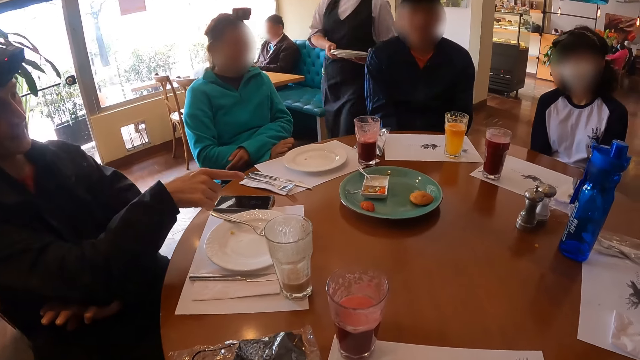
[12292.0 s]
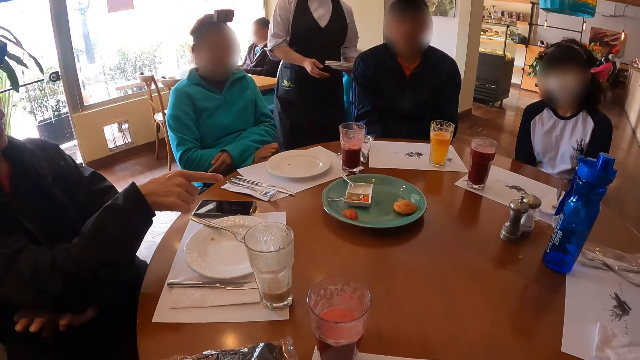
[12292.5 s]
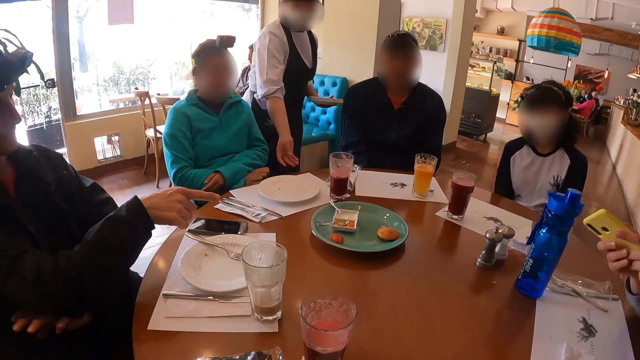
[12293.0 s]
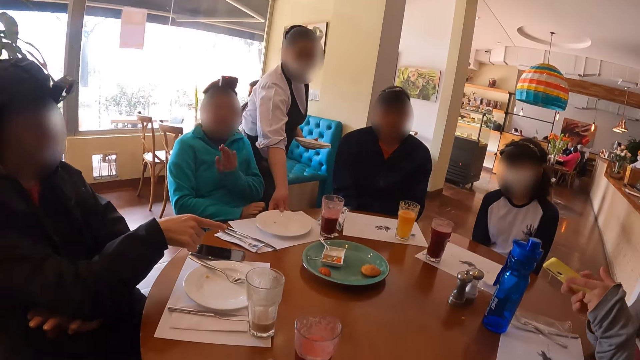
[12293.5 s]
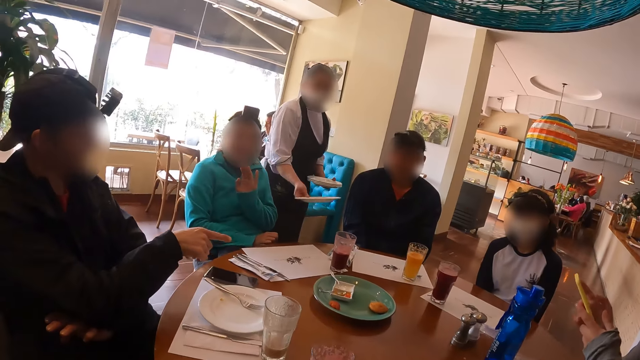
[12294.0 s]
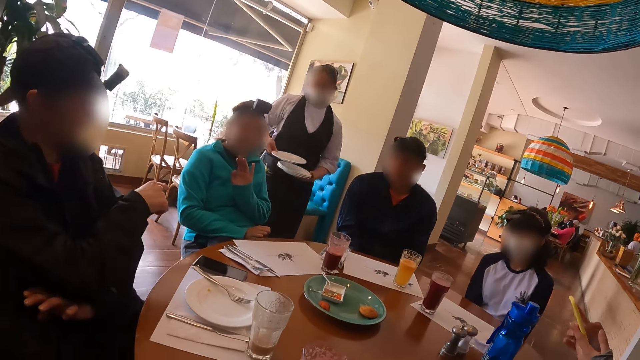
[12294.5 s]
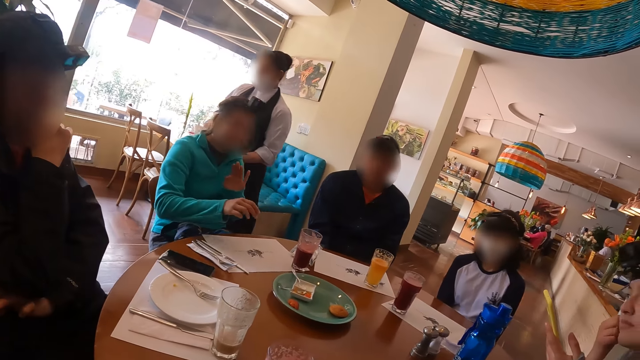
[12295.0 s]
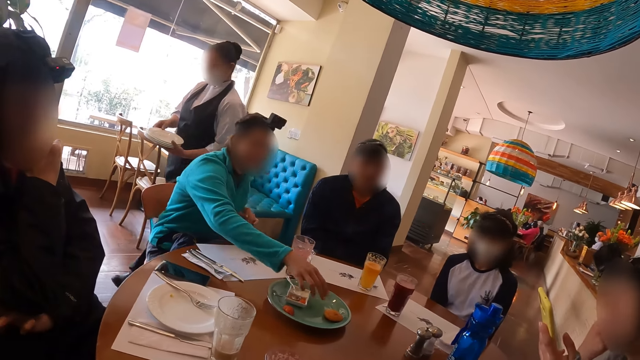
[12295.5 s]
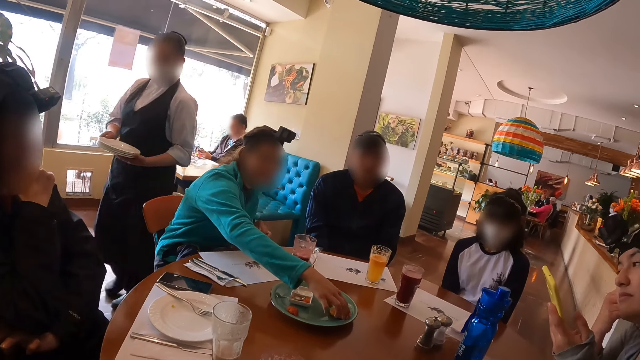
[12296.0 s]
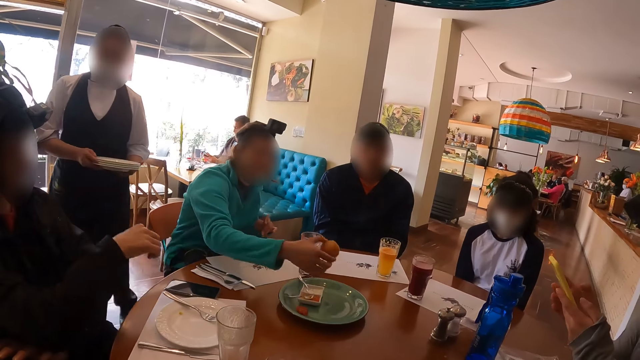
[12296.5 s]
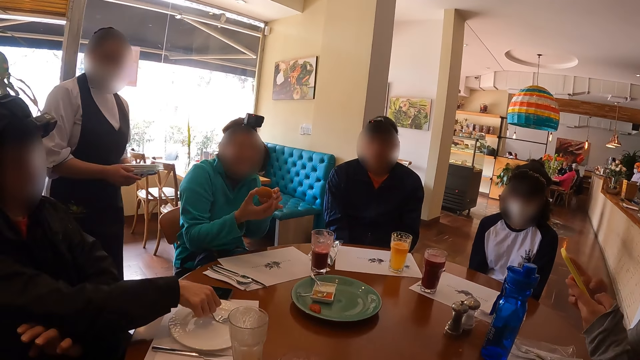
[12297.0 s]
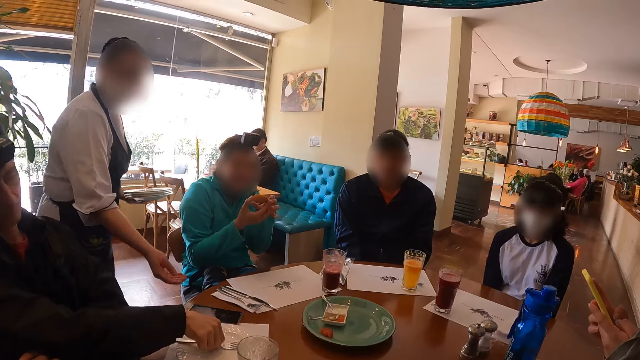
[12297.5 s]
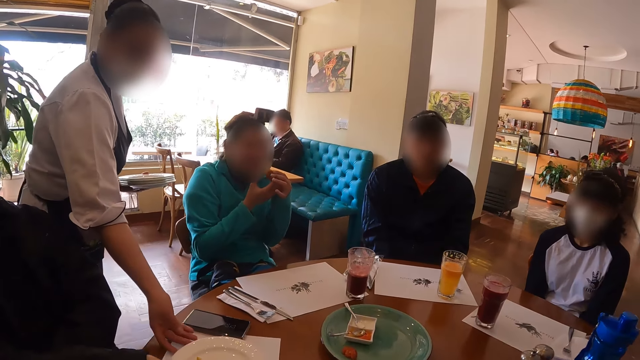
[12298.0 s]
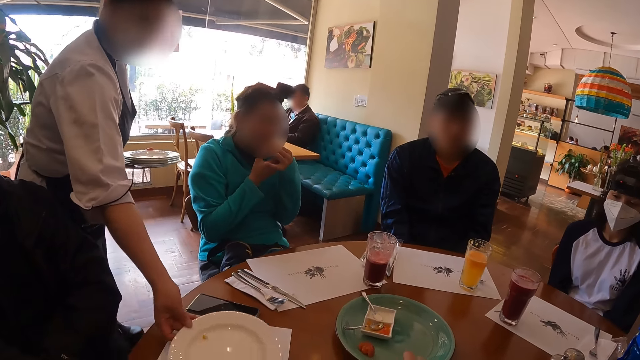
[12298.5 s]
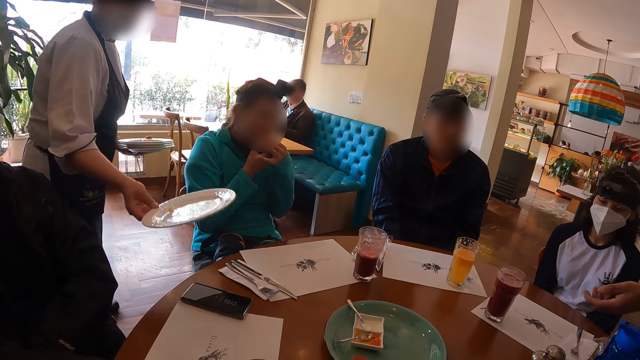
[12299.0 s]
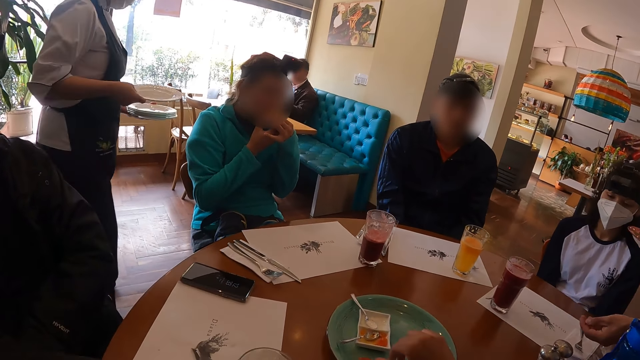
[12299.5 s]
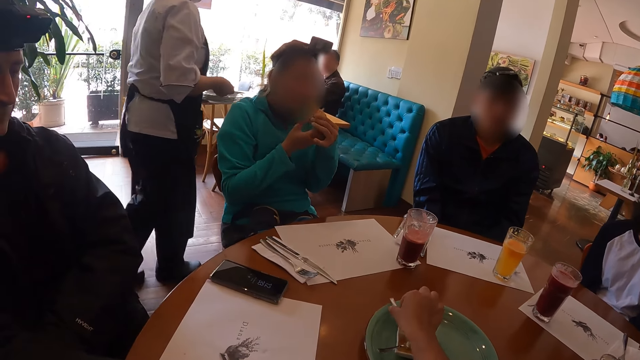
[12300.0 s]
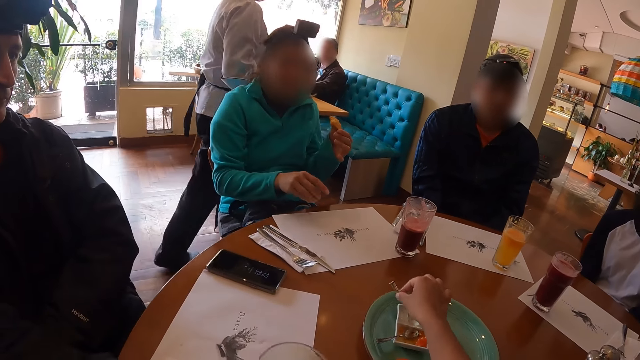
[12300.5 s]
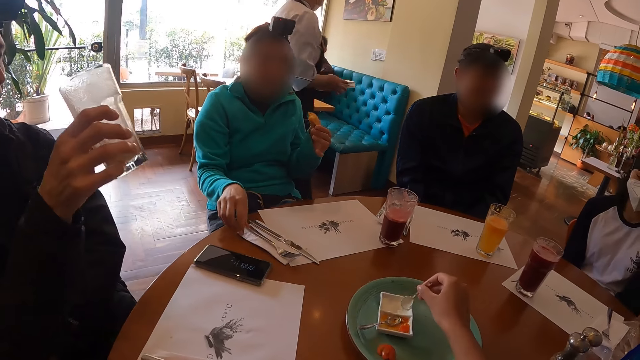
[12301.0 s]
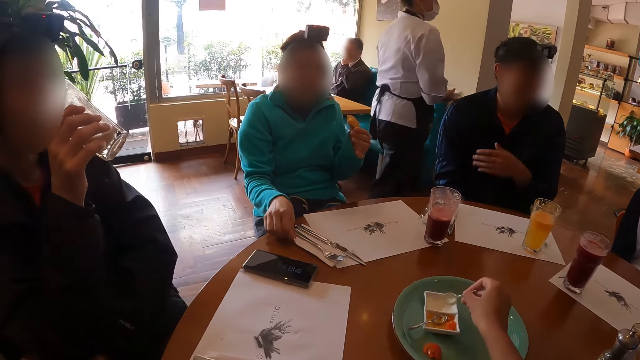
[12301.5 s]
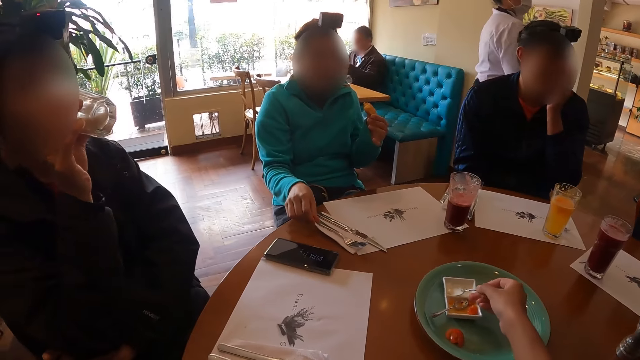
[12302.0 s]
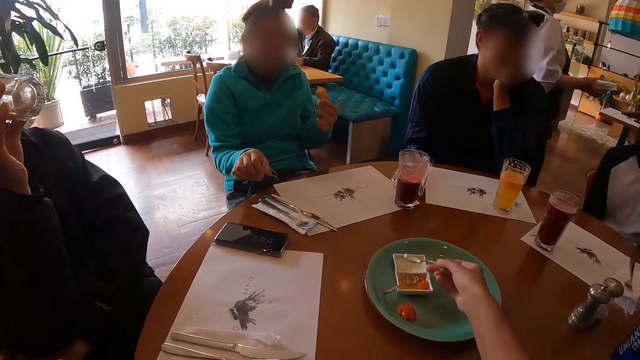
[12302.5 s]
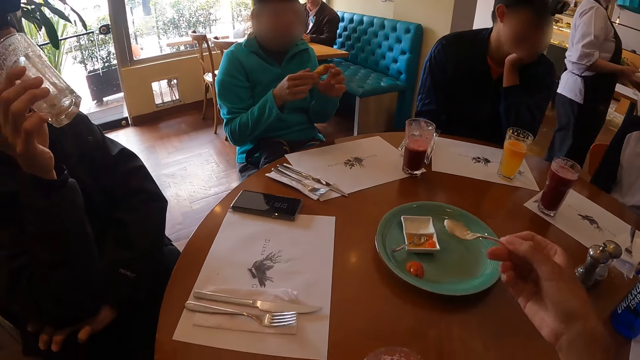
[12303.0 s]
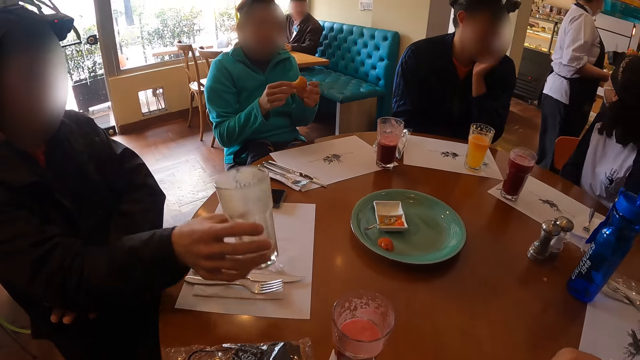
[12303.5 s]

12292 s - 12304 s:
A man moves the finger and points at the table with his right hand. A woman picks the plate. Another woman picks a doughnut from a plate on the table with her right hand. The man picks the fork. The first woman picks the plate. The other woman eats the doughnut with her hands. The camera wearer picks the spoon. The man picks the glass of juice from the table with his right hand. The camera wearer takes cream from a plate on the table with her right hand. The man drinks from the glass of juice with his right hand. The camera wearer licks the cream on the spoon in her right hand.

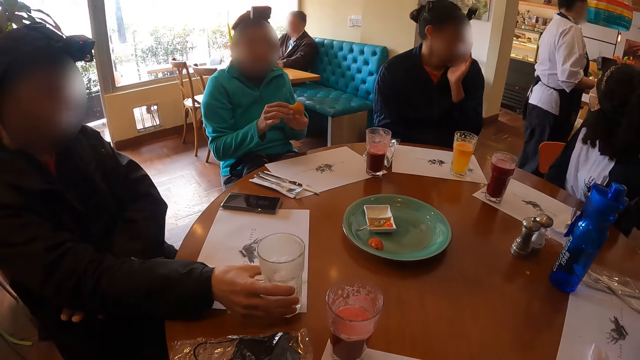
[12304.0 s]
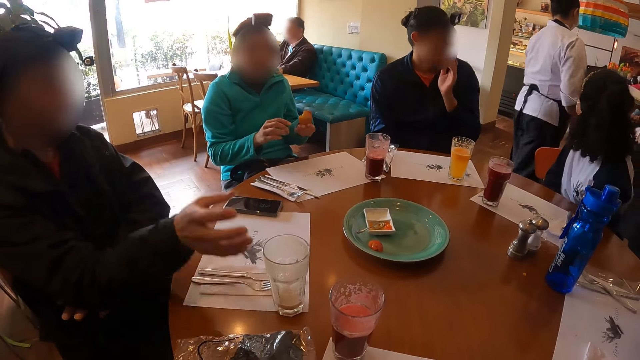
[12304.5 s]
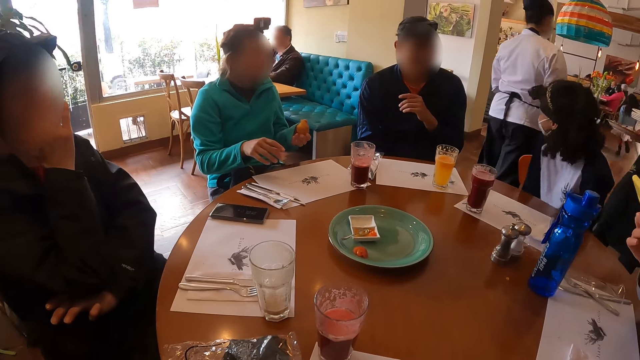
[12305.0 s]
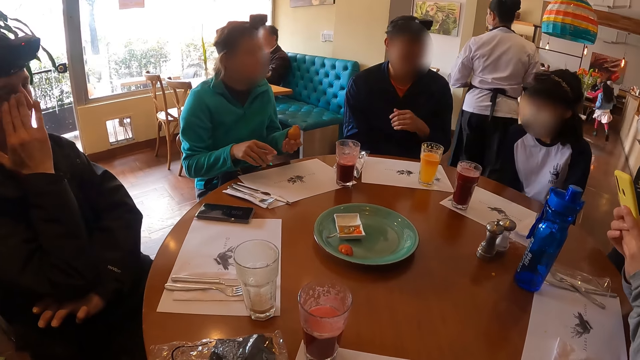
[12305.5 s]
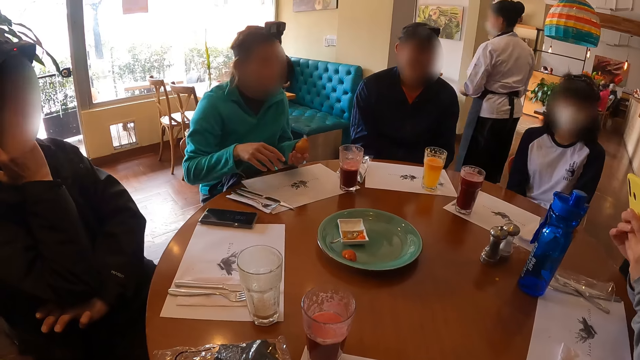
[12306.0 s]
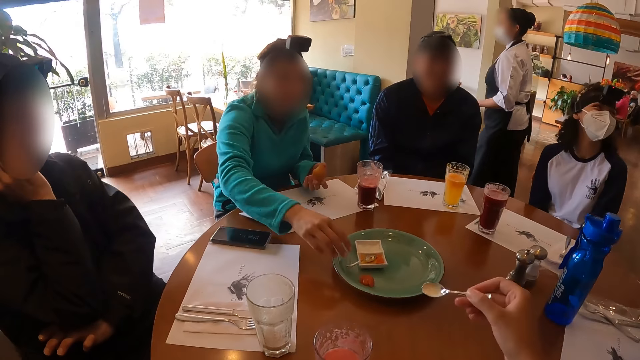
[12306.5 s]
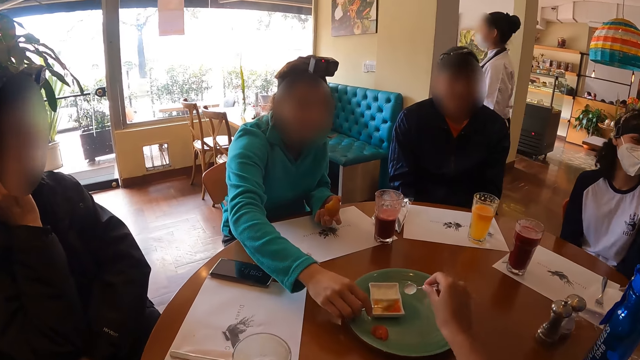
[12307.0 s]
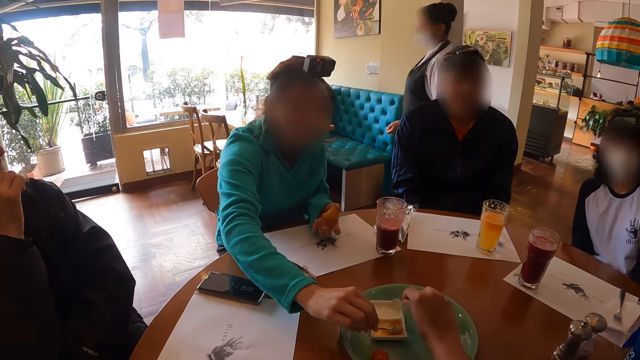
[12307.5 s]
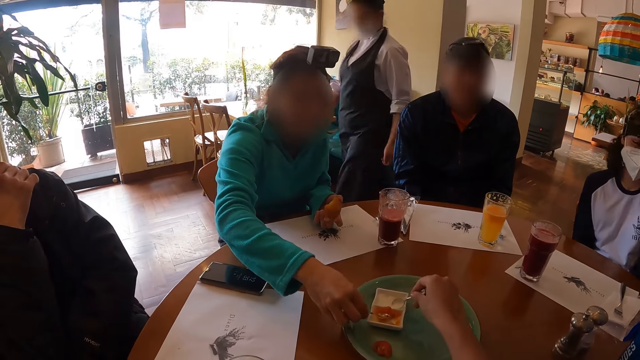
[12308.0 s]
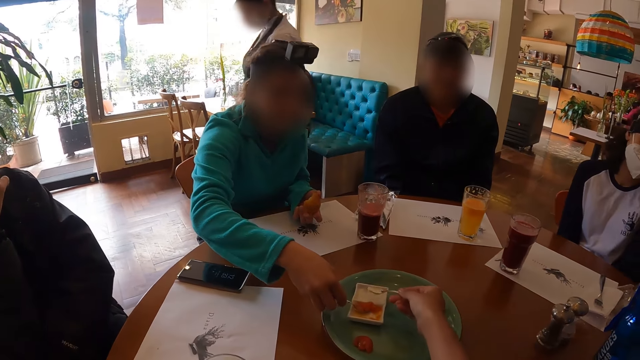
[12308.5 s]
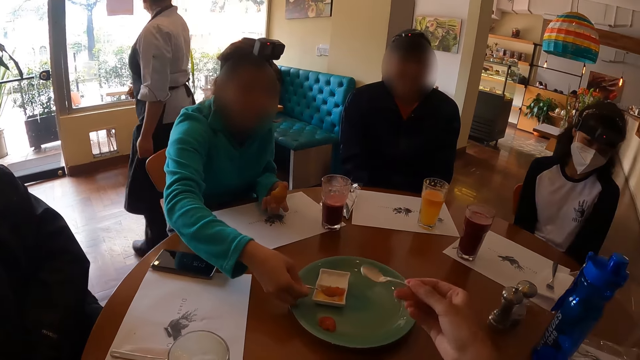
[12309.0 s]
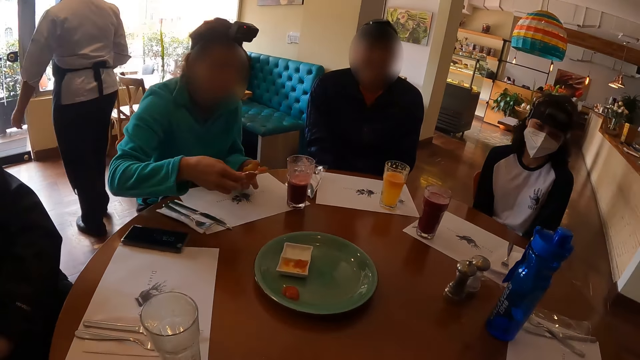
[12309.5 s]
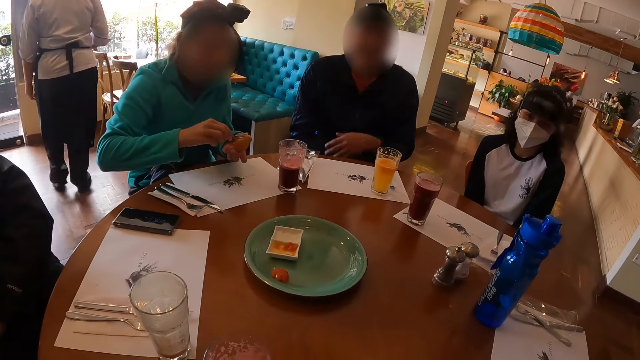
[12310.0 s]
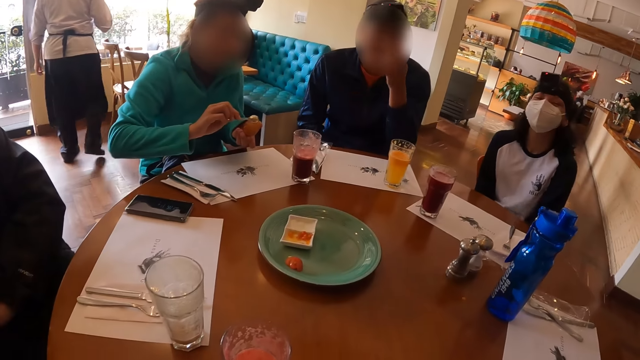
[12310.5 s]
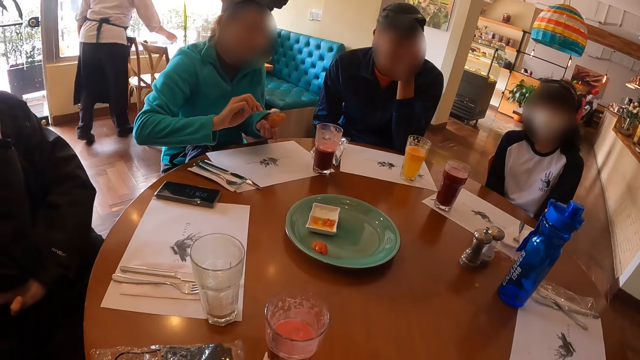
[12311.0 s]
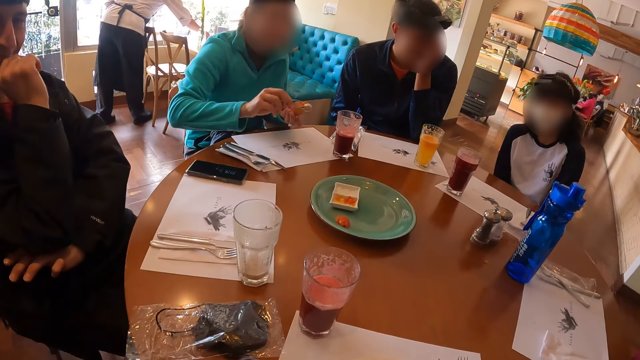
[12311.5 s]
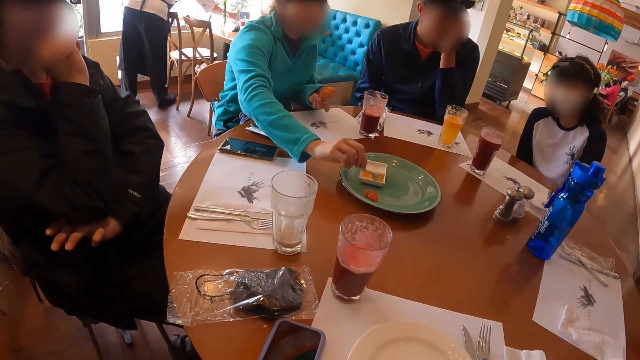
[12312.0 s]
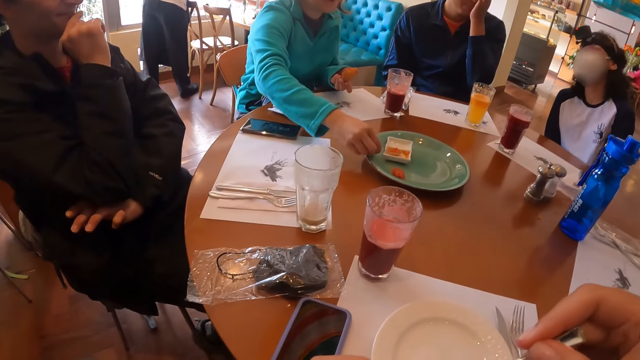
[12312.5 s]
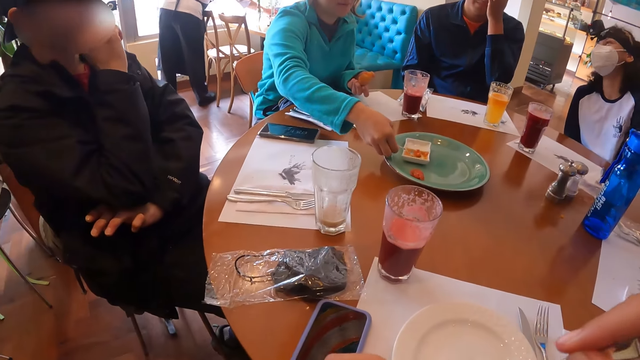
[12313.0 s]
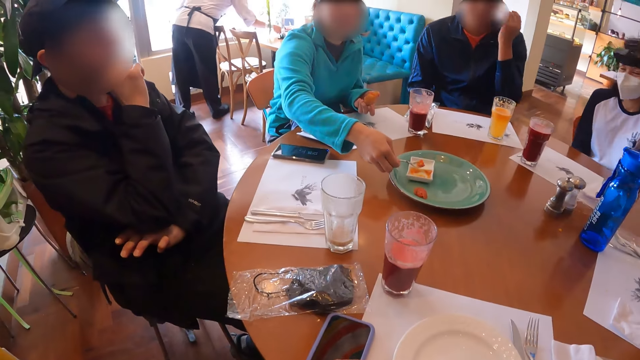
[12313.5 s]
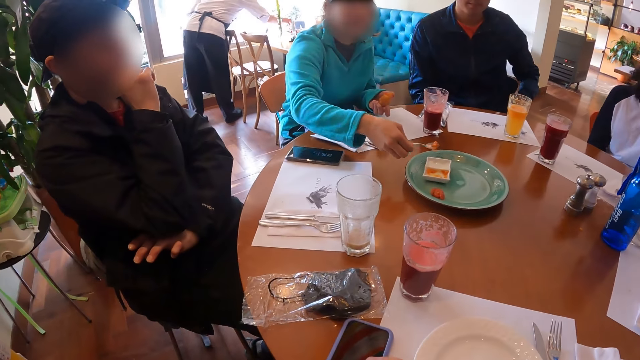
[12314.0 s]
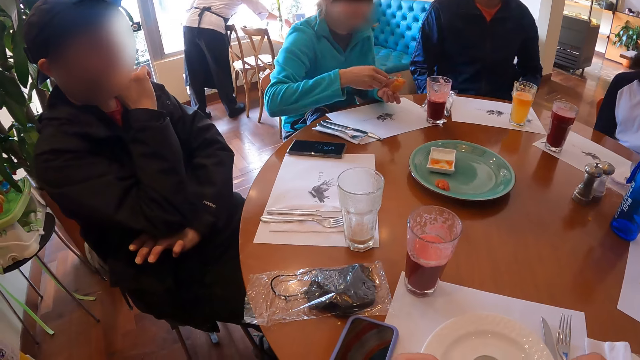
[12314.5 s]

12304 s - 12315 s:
The man drops the glass of juice on the table with his right hand and touches the face. A woman takes jam or food from the plate on the table with her right hand. The man picks the cake. The camera wearer licks the cream on the spoon in her right hand. The woman drops something and spreads the jam on her right hand into the doughnut on her left hand. Another man touches the face. The woman picks the food.
